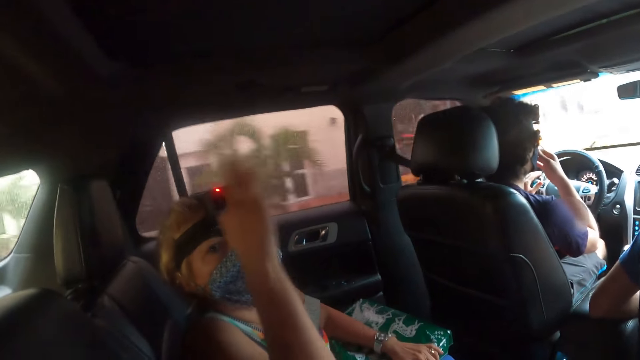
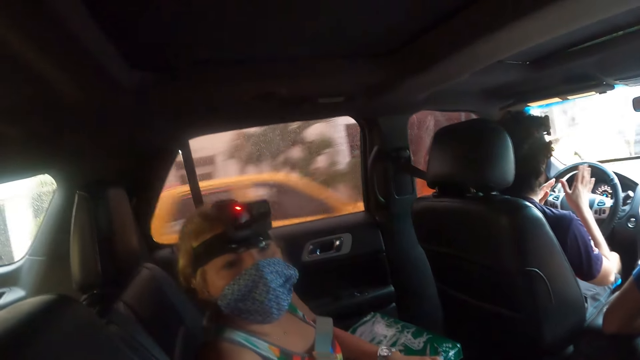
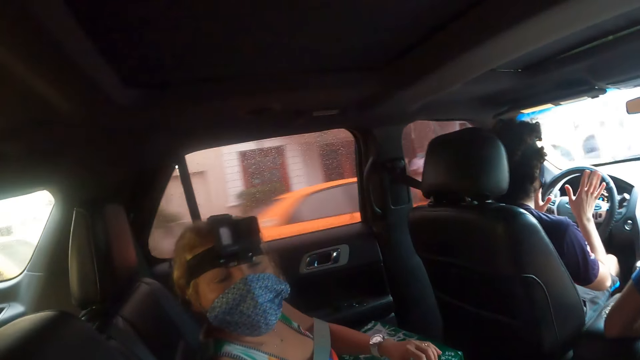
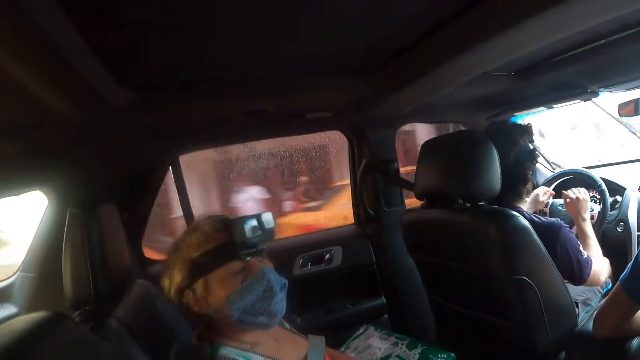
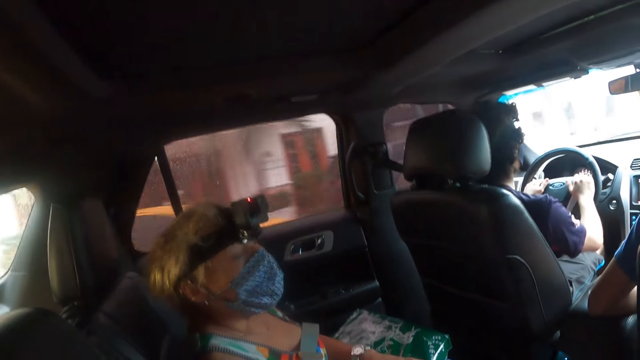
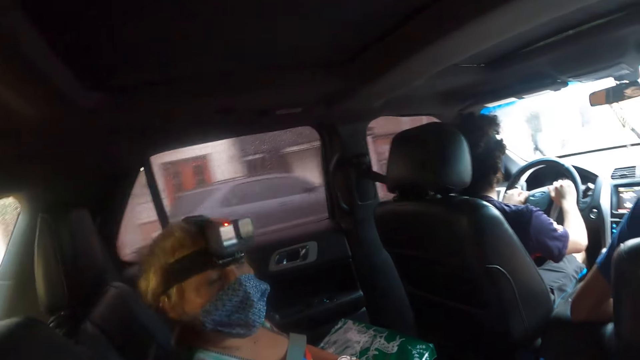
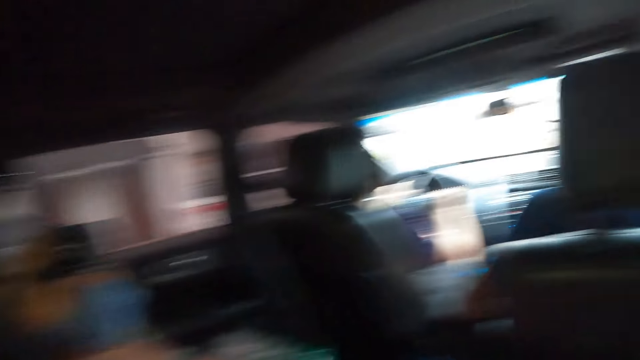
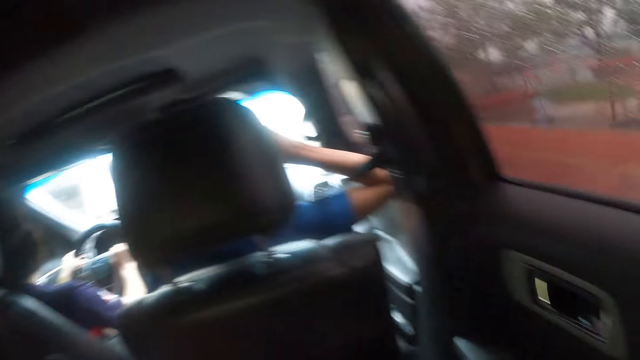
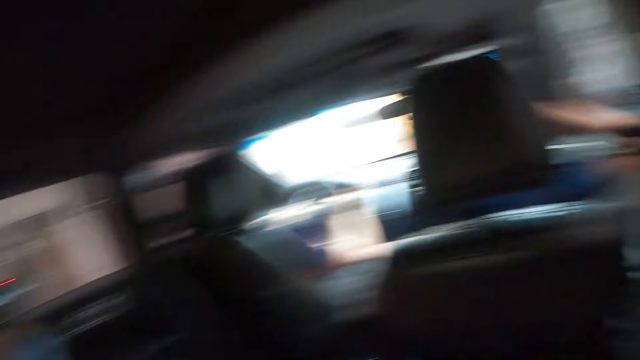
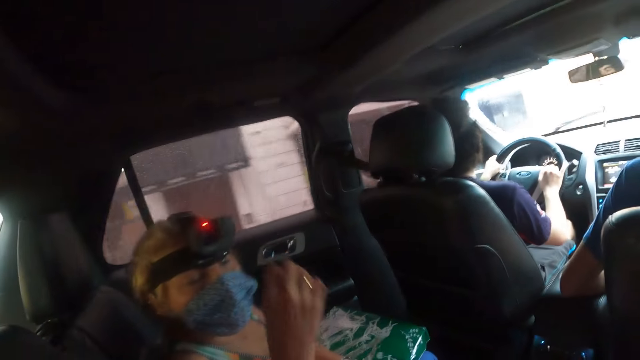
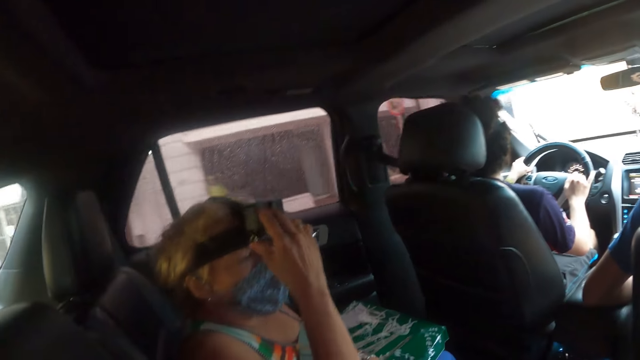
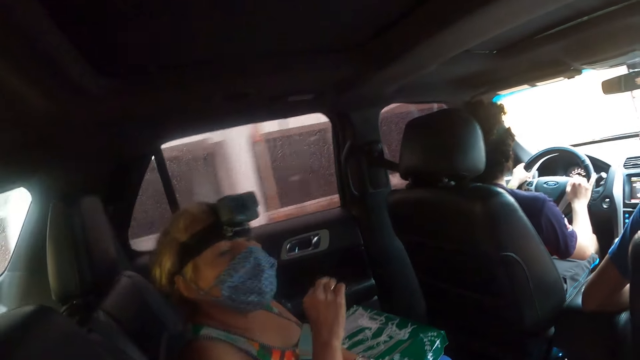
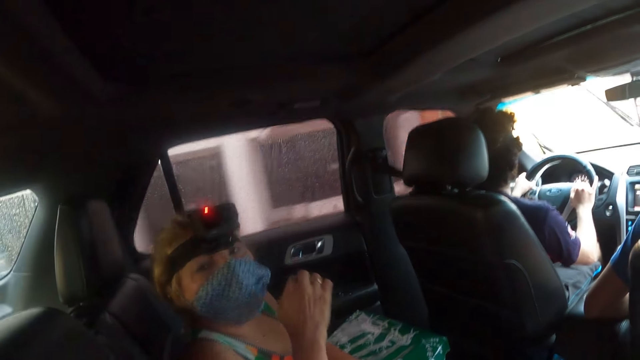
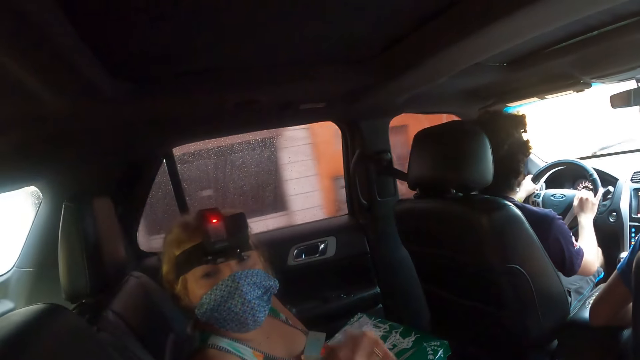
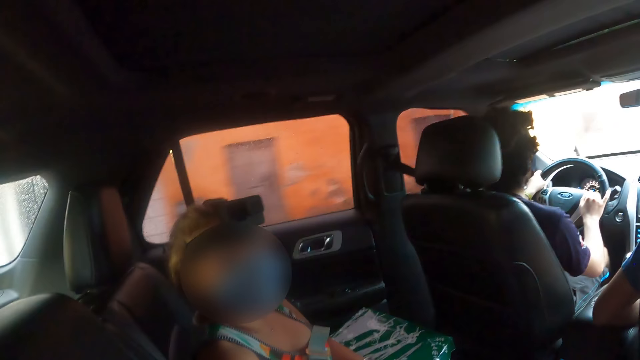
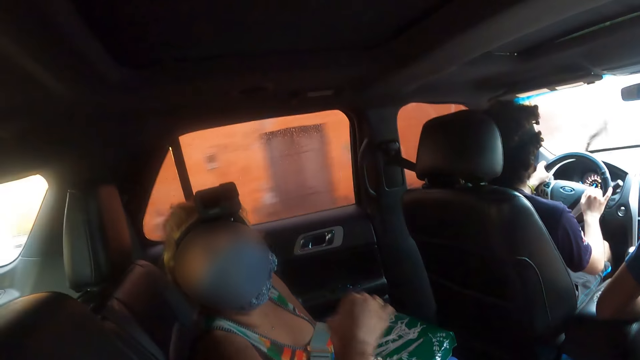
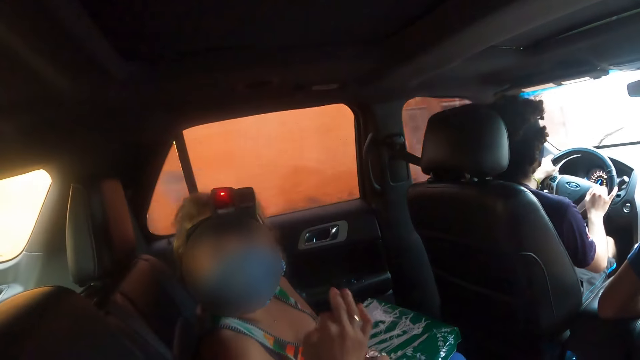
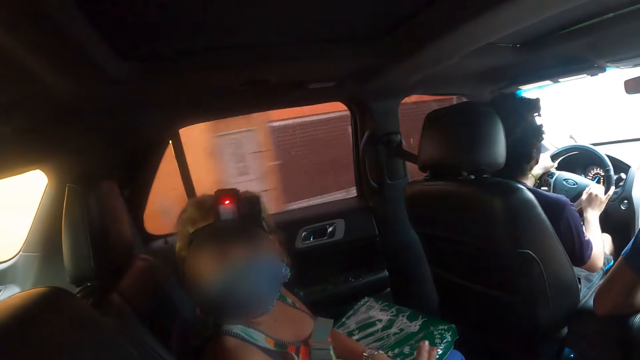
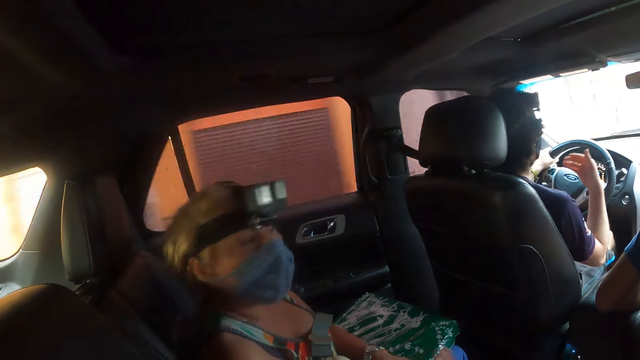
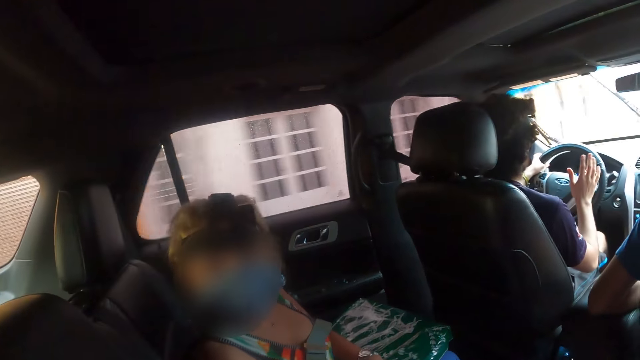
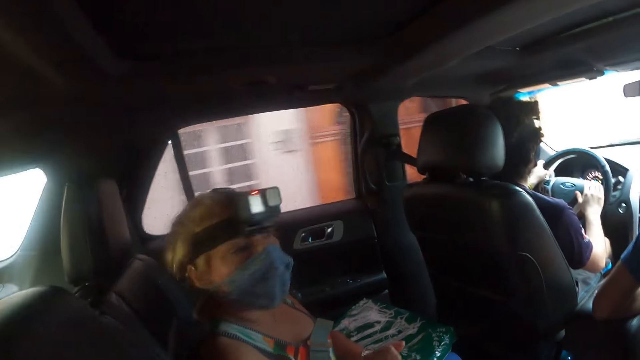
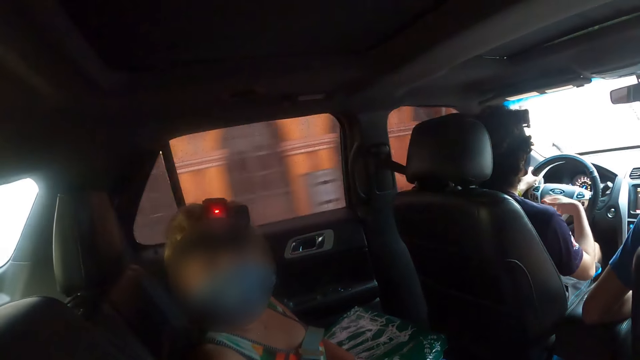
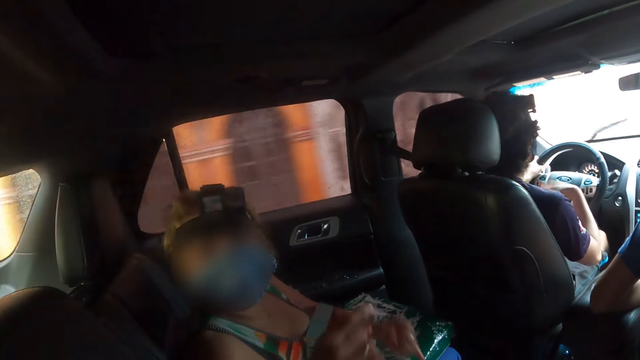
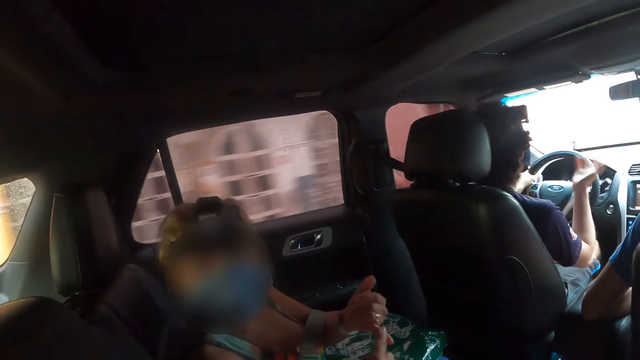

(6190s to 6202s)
A woman lifts up the hand. A man drives the car. The camera wearer looks around and looks at the woman. The woman touches the camera. The woman talks to the camera wearer.

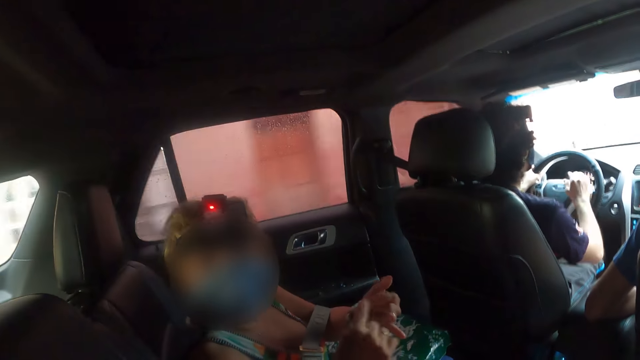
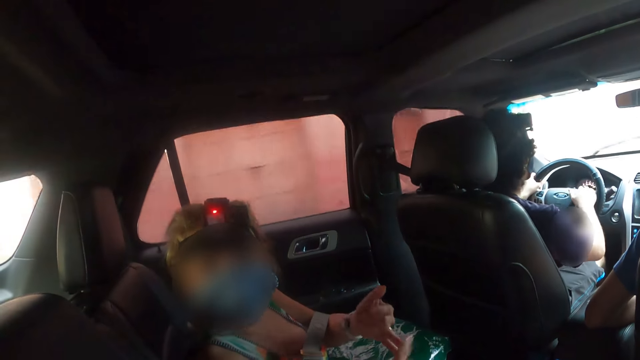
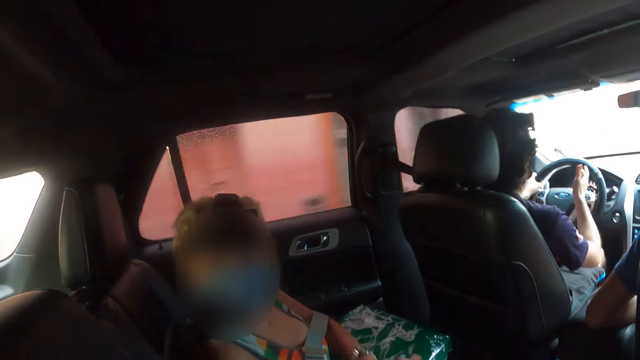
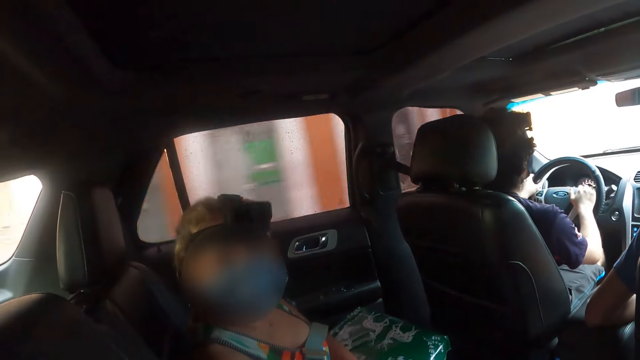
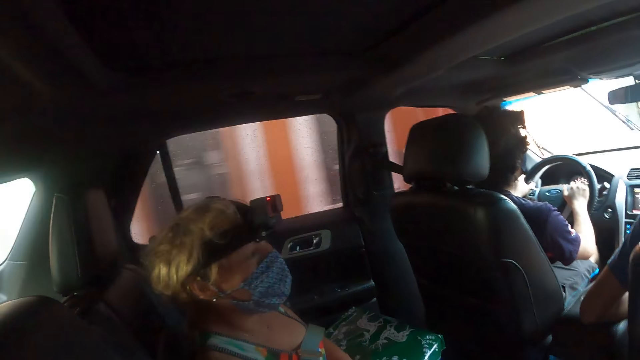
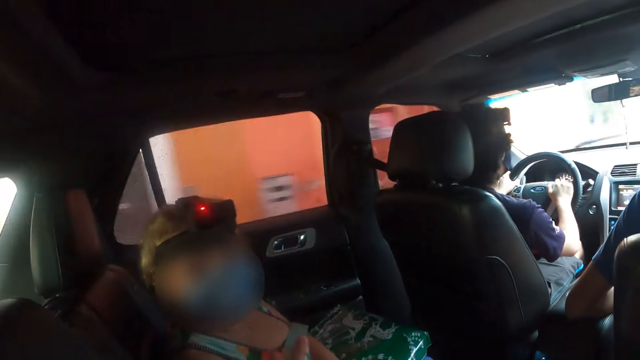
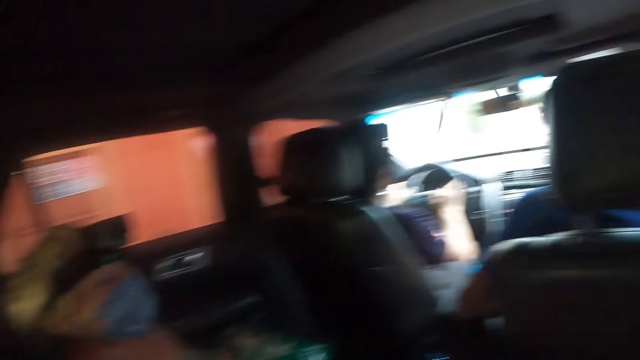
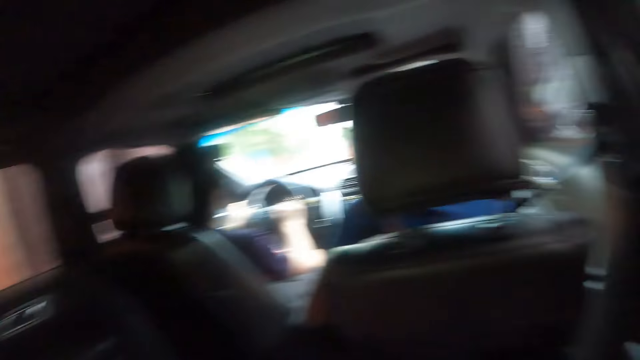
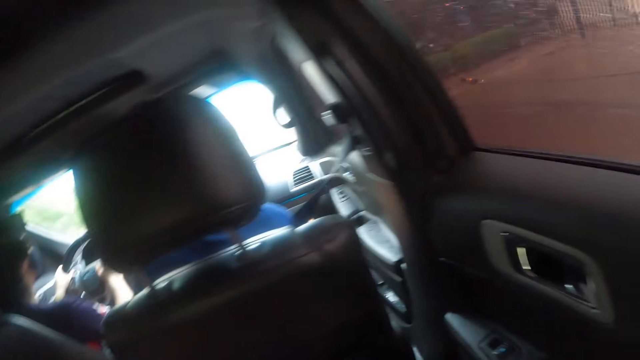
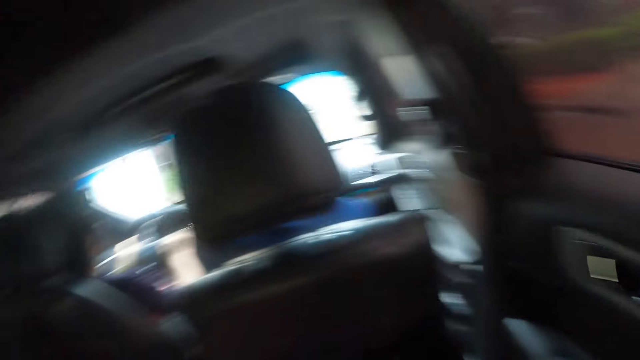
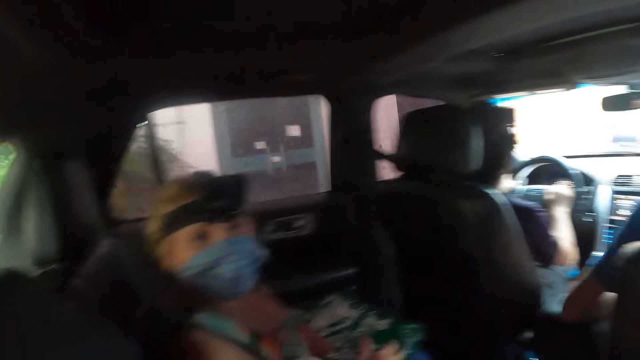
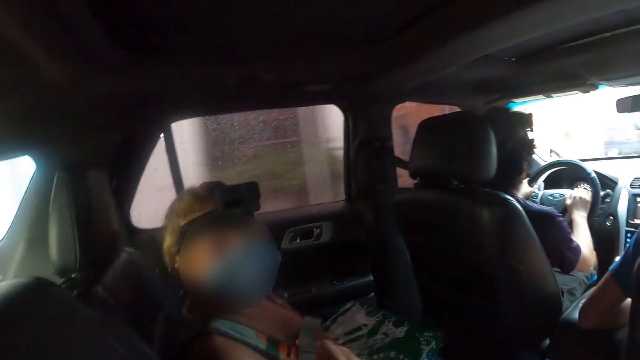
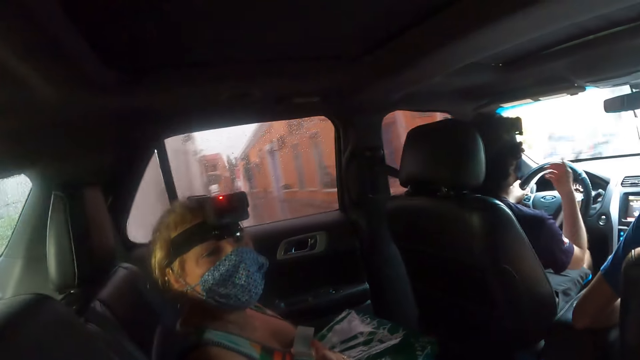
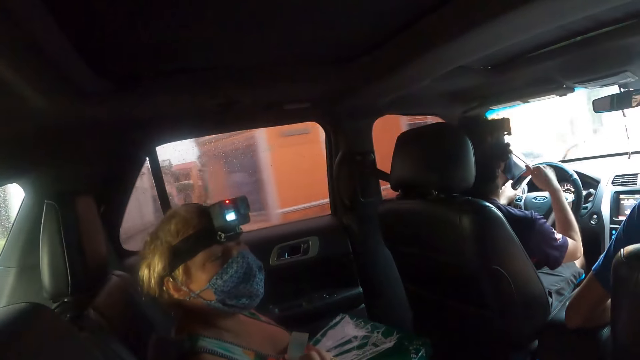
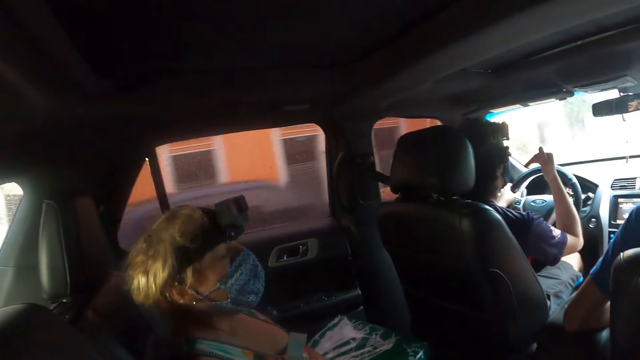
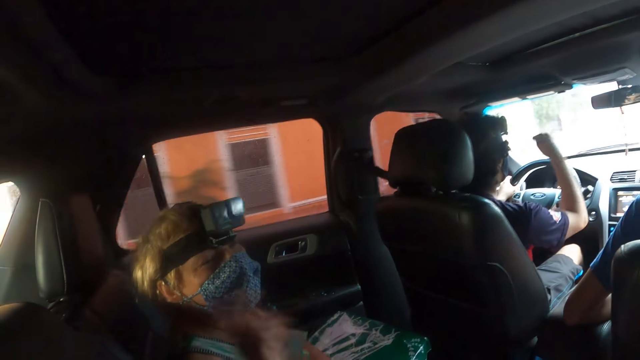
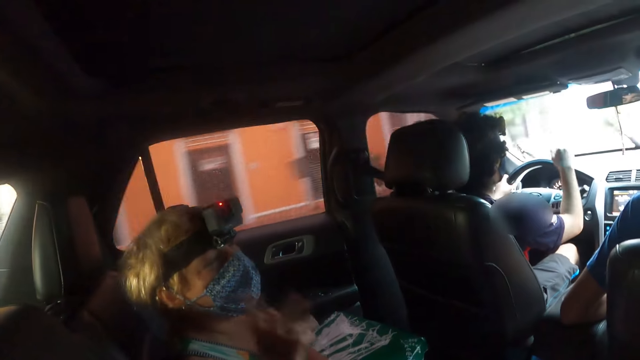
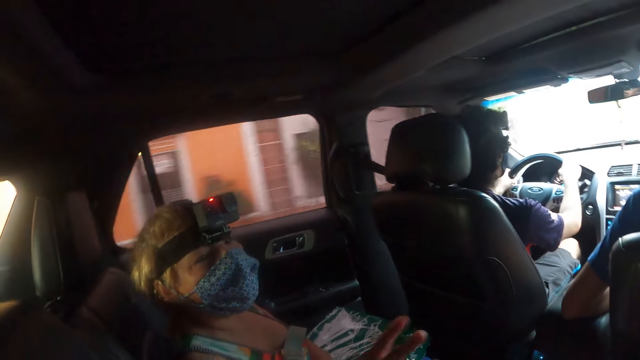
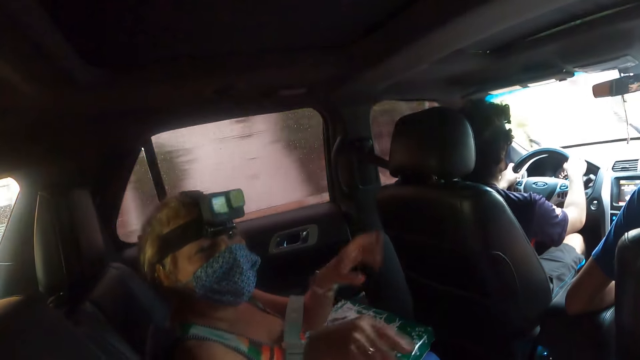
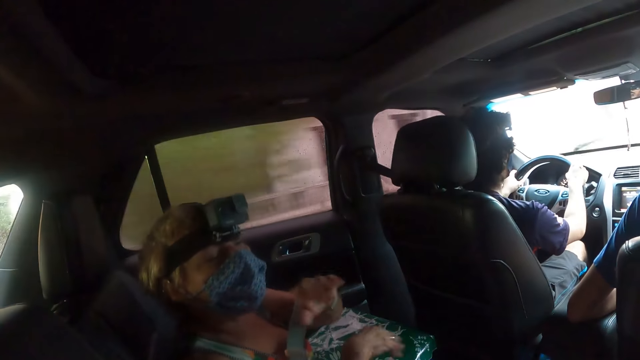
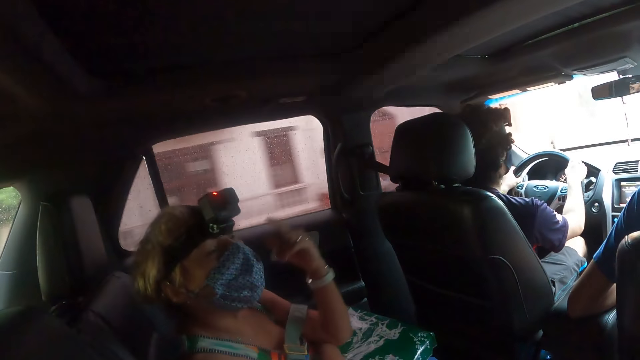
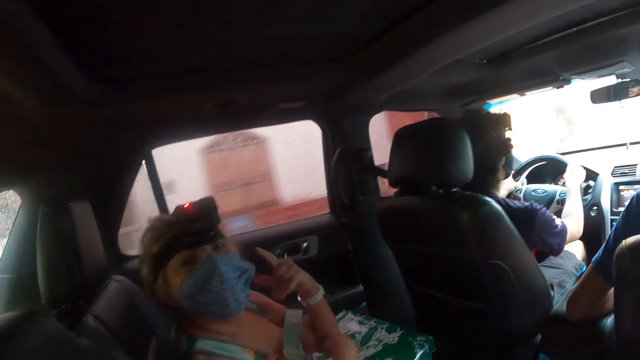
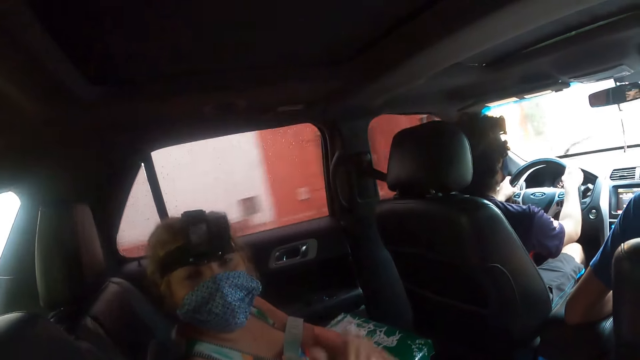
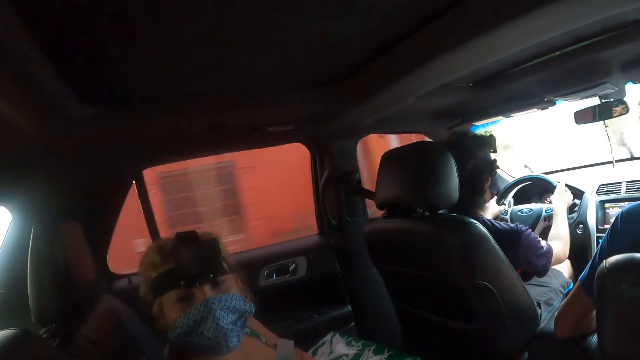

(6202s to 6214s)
The camera wearer looks around. A man drives the car. The camera wearer looks at a woman. The woman talks to the camera wearer. The woman lifts up the hand.
